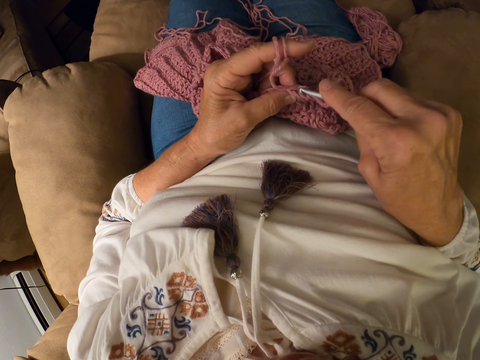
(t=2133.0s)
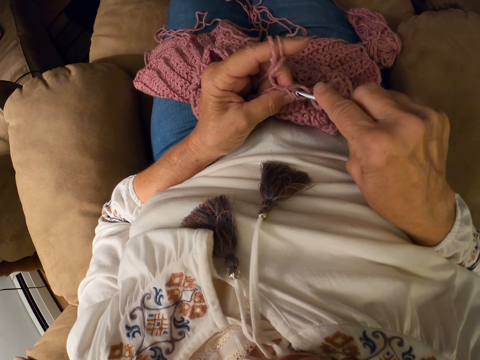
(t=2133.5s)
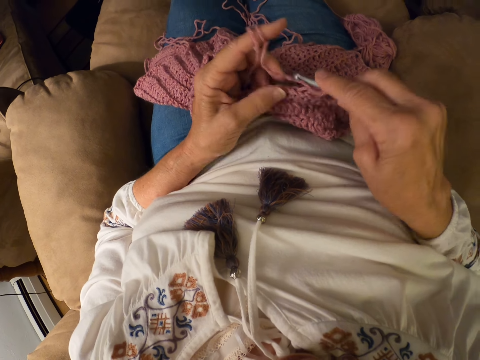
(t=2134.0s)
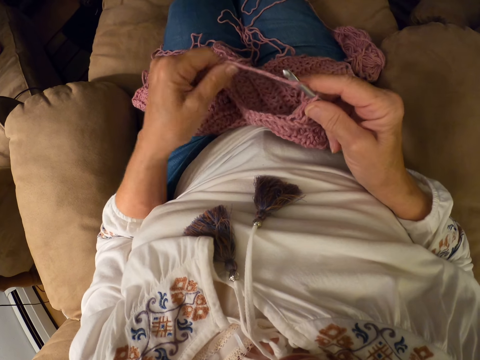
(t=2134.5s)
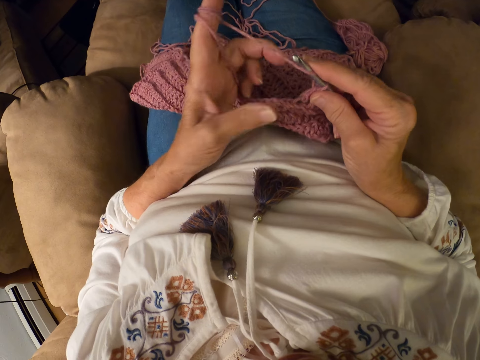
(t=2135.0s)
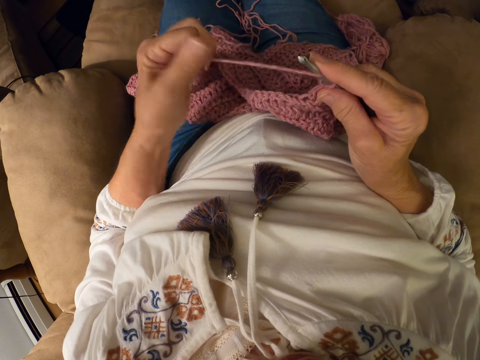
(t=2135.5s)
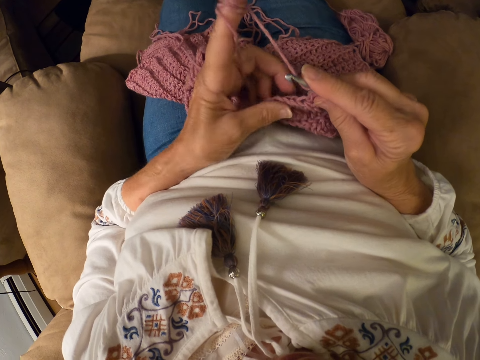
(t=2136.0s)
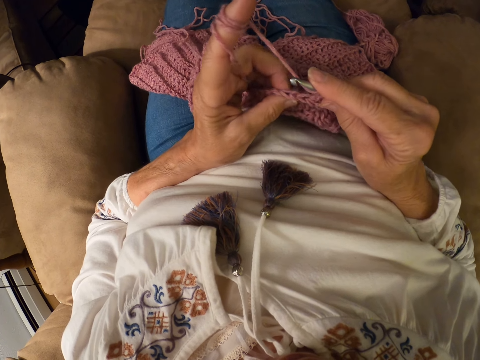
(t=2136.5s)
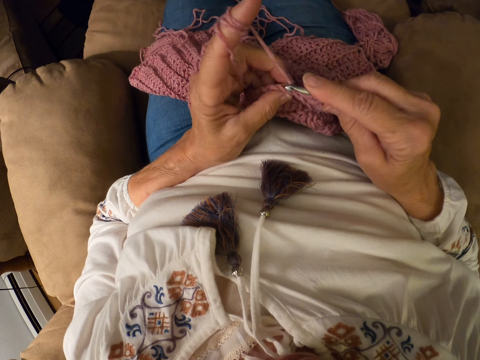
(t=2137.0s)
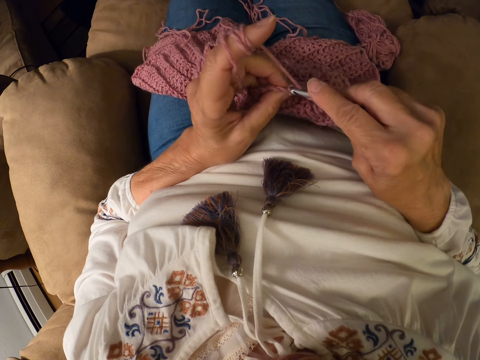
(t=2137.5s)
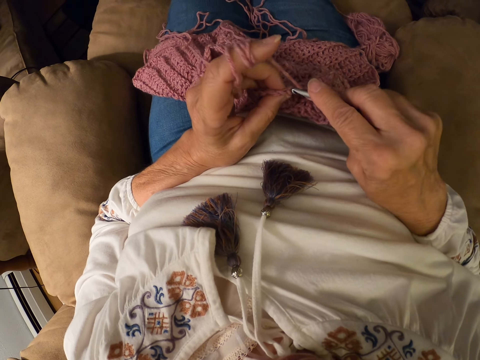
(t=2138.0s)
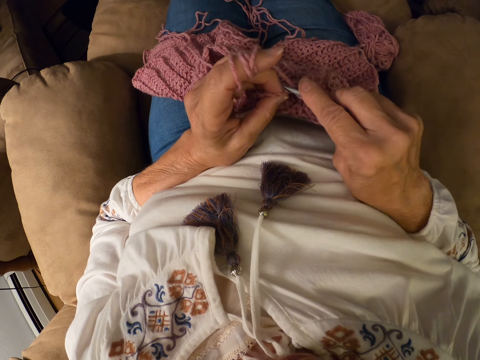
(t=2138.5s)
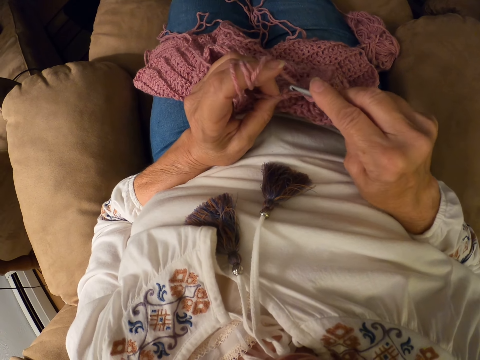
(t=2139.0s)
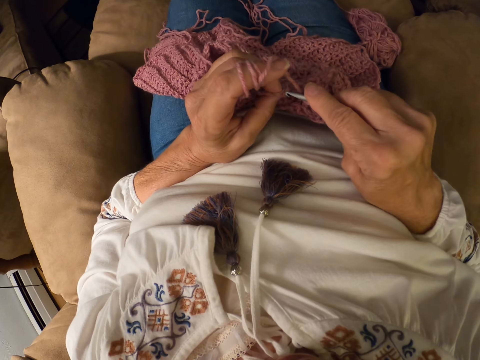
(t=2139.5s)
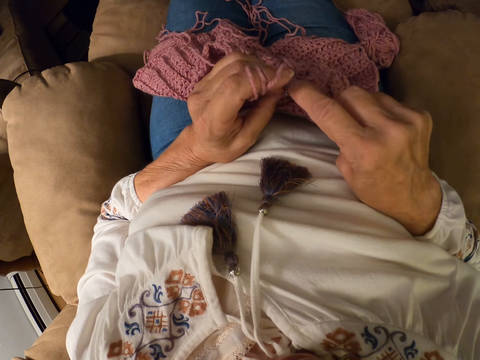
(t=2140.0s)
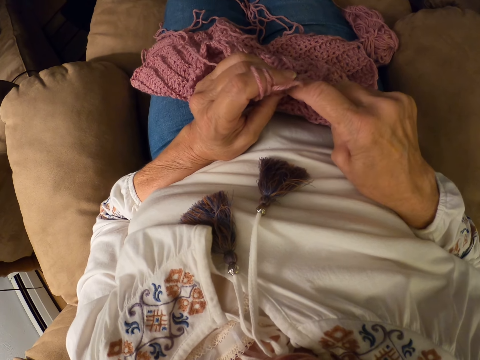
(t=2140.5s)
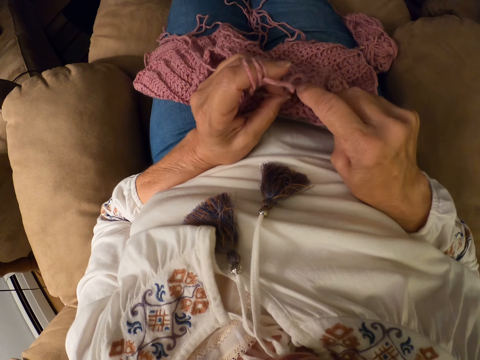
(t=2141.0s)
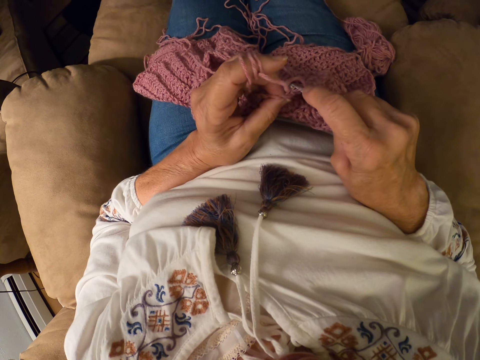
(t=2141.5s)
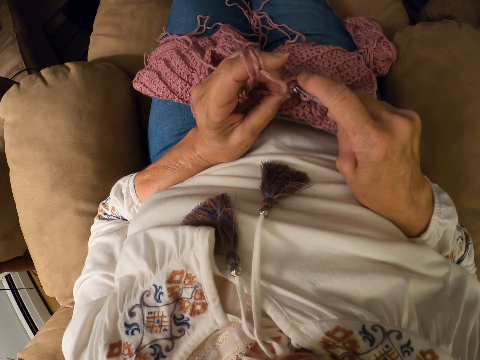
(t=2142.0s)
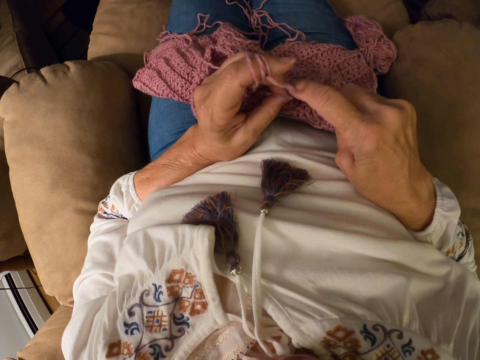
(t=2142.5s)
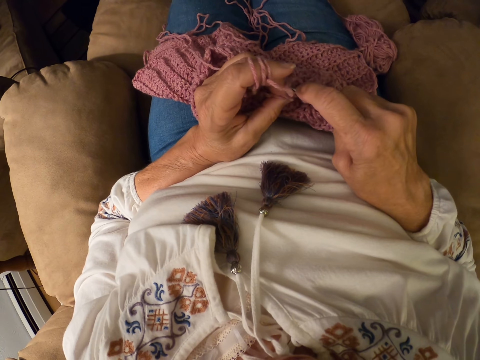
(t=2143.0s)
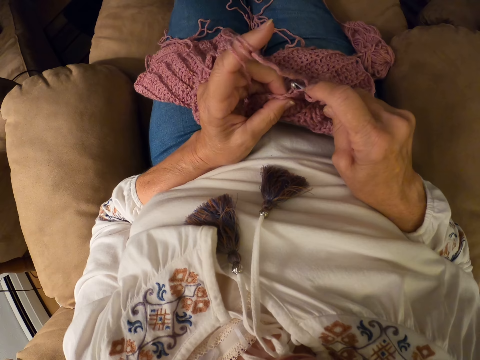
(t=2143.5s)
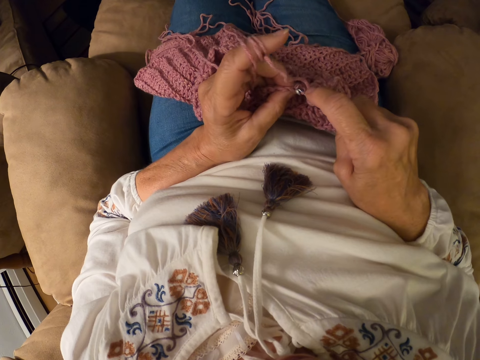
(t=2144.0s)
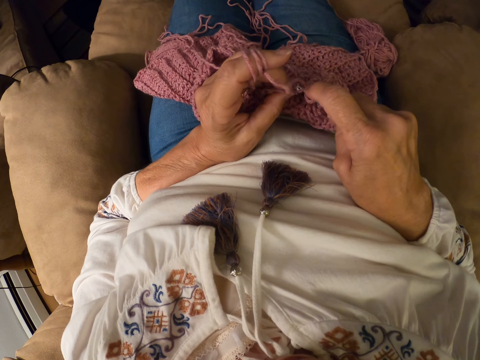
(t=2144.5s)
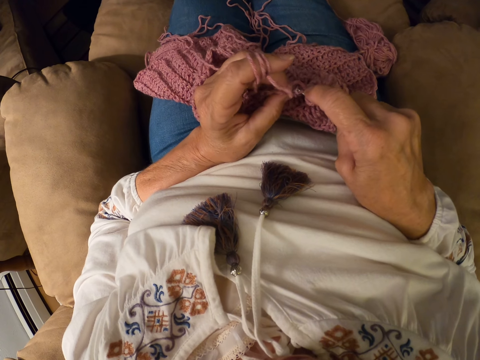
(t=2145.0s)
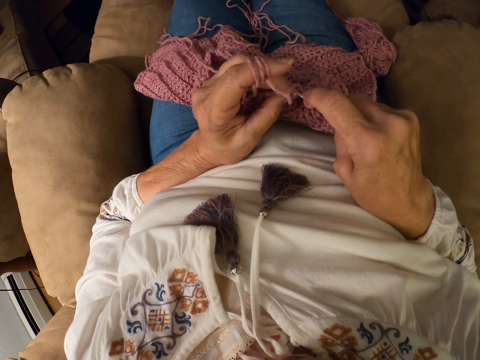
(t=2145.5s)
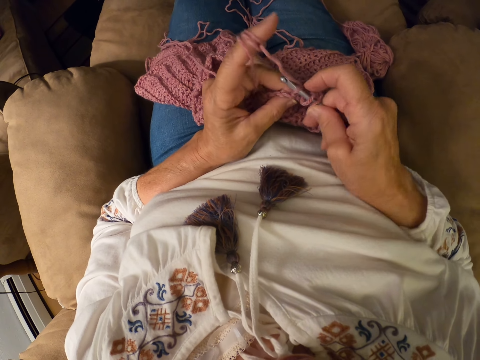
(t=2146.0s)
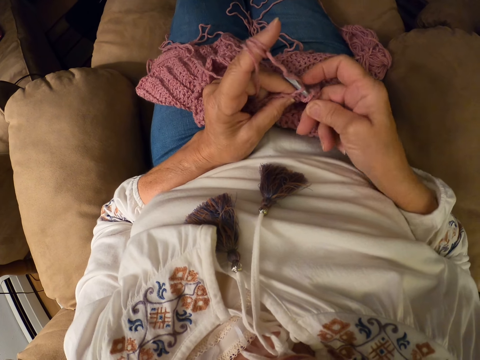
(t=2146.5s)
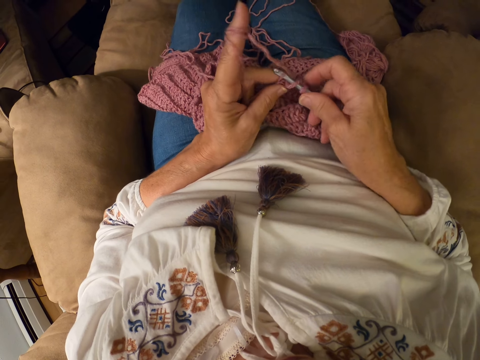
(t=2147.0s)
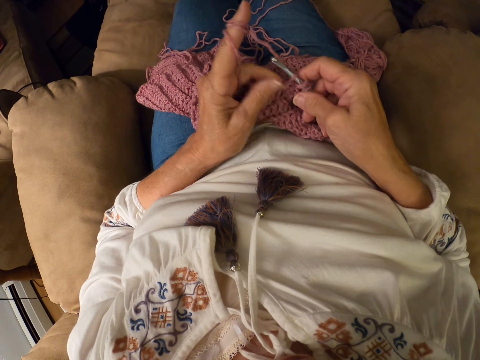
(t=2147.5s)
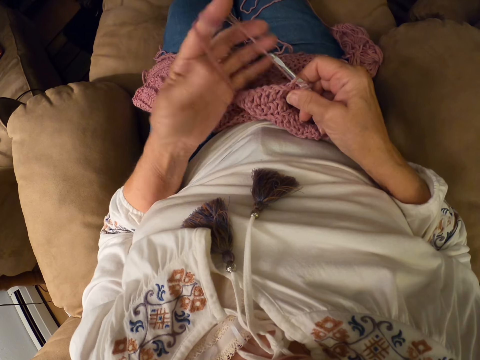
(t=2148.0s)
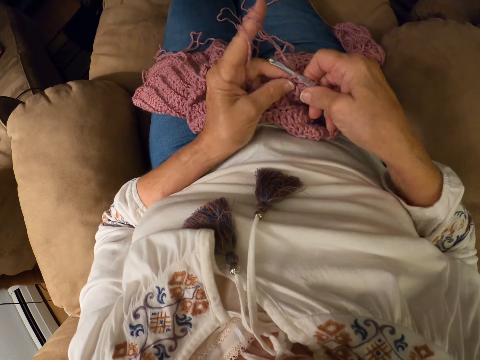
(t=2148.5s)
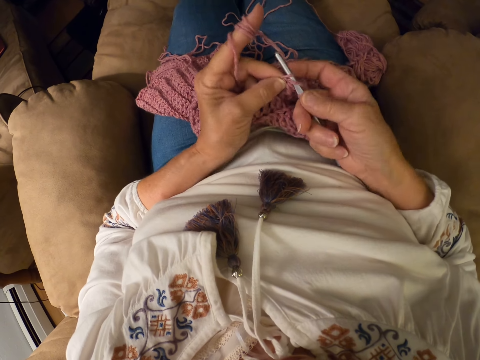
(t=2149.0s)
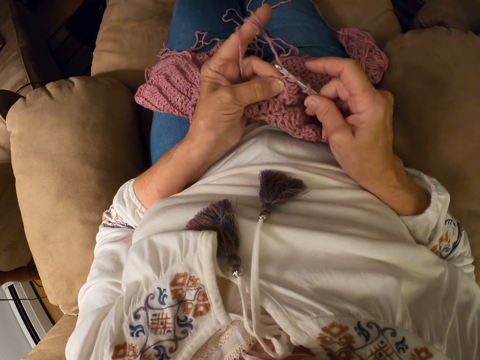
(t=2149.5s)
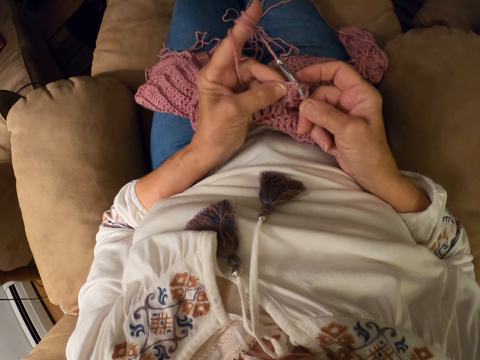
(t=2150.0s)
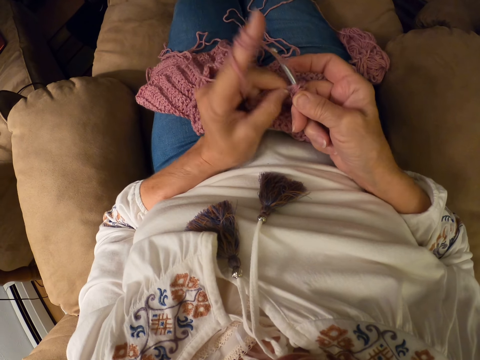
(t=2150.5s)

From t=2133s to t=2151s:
The camera wearer stretches out the wool thread. She rolls the yarn with her left index finger. She crochets the yarn with the crochet hook. She knits. She rolls the wool thread round the finger. She knits.

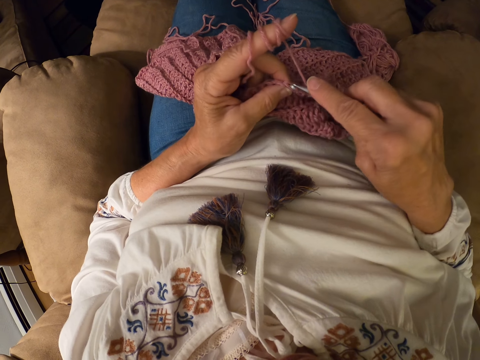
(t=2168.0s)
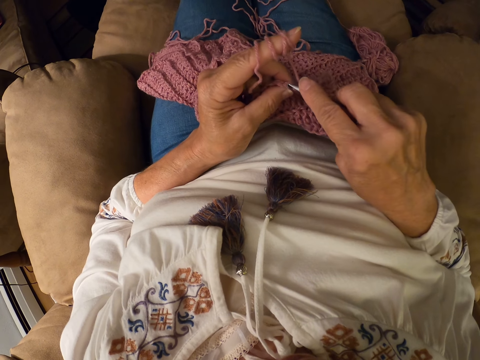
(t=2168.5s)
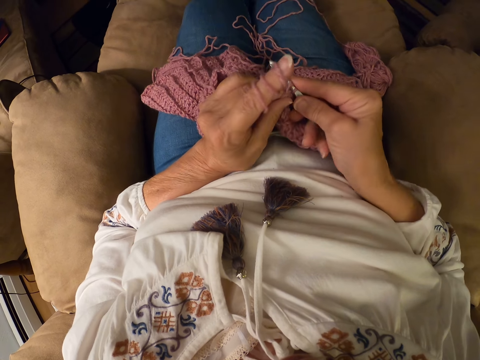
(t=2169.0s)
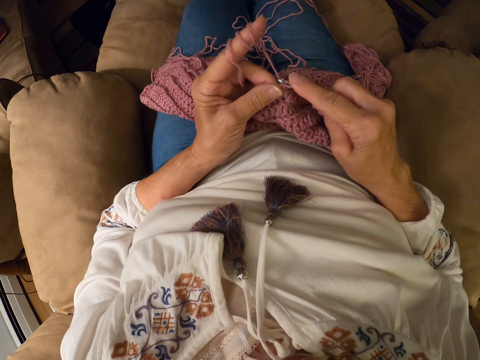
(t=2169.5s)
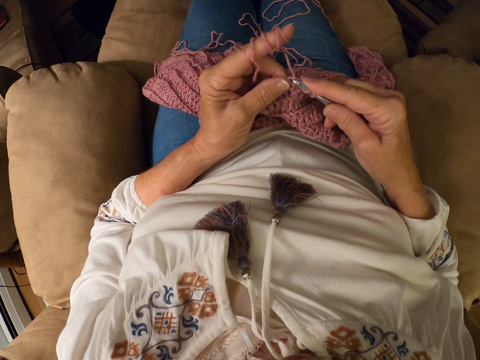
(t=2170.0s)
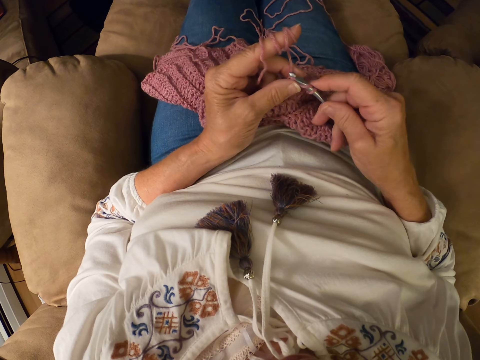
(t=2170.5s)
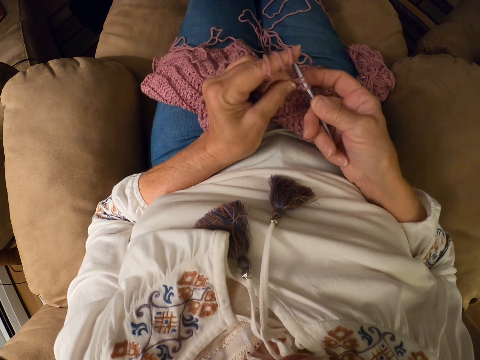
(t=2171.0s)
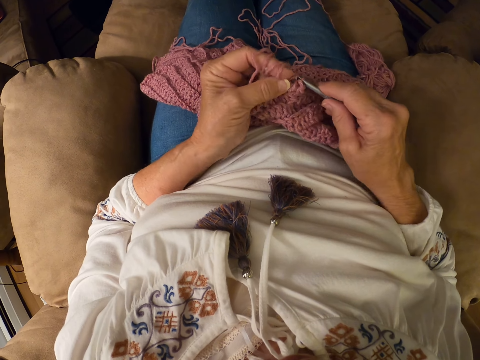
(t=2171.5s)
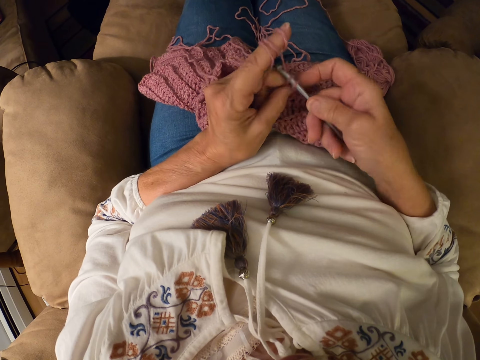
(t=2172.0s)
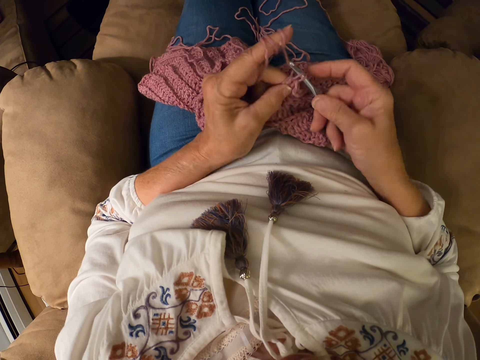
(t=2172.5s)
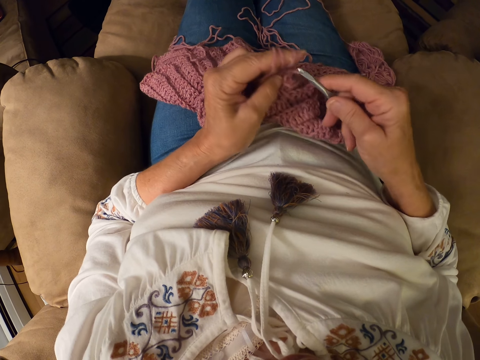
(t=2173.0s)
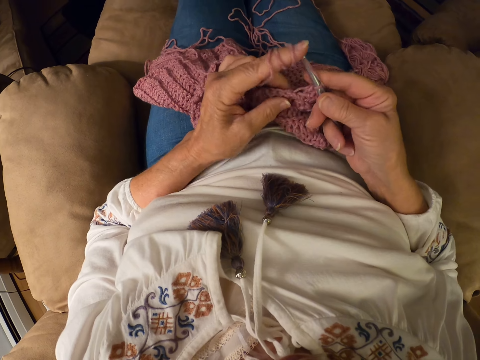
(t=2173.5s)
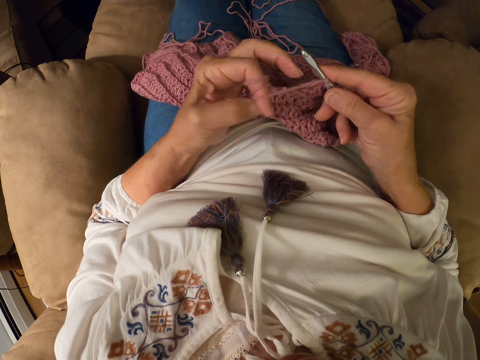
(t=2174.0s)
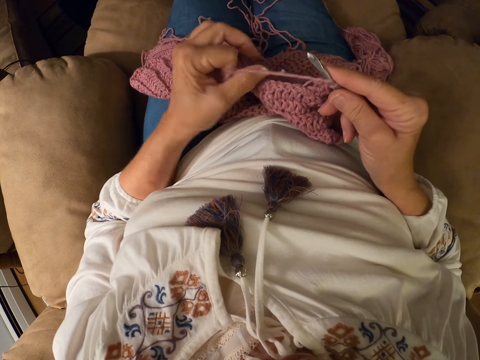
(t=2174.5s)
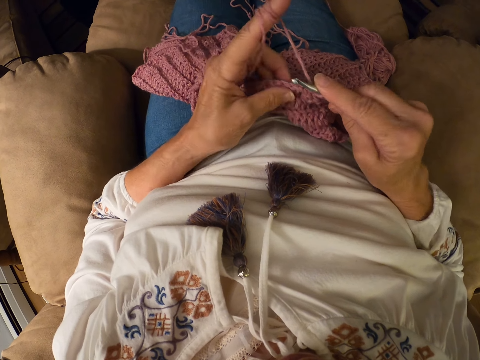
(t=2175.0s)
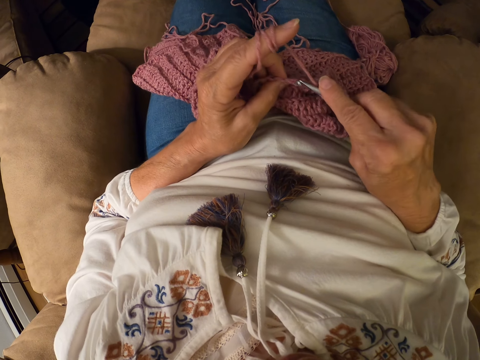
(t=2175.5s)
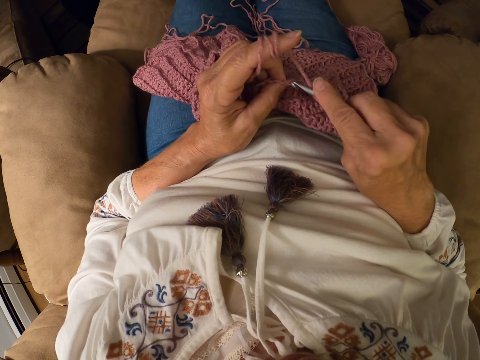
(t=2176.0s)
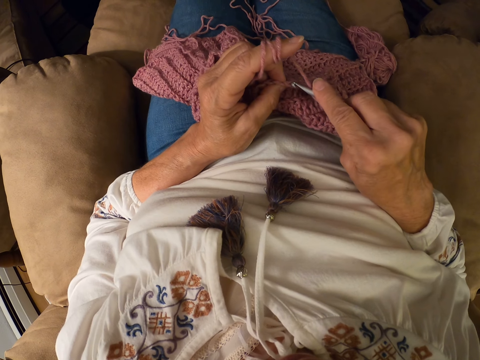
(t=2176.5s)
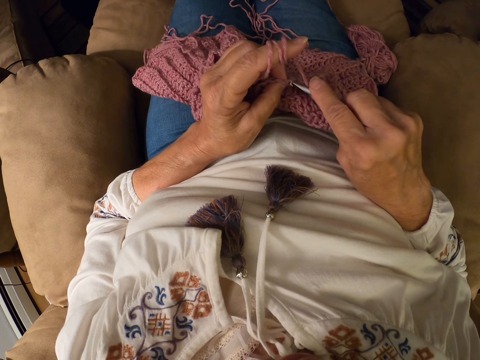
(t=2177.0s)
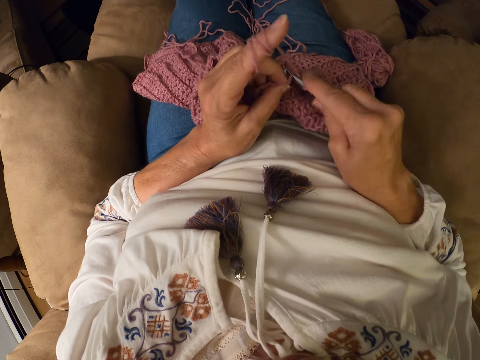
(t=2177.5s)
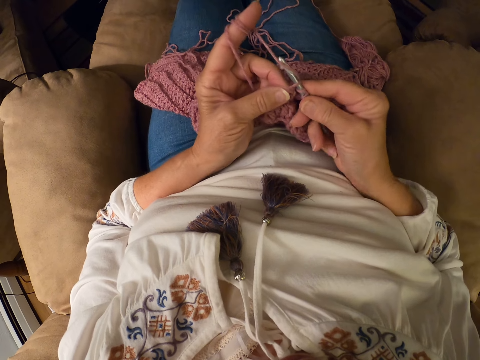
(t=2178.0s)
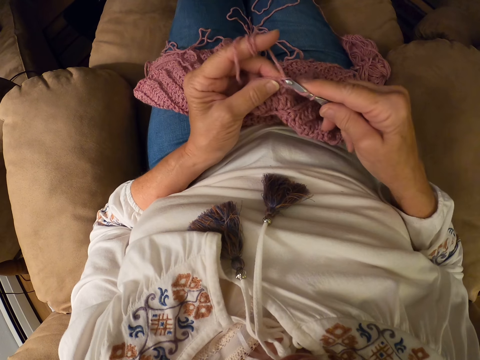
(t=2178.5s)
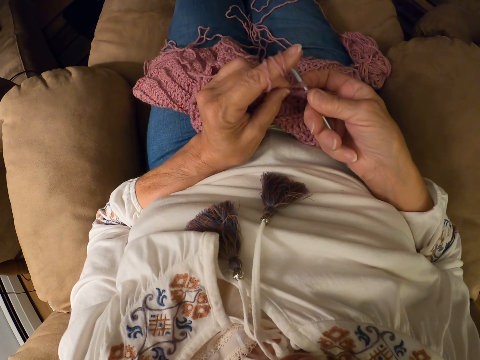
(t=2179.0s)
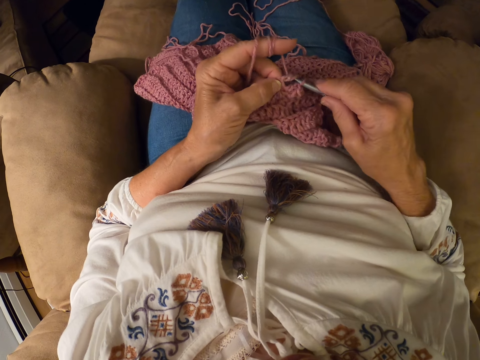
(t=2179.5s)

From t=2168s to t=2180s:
The camera wearer rolls the yarn with her left index finger. She stretches out the wool thread. She crochets the yarn with the crochet hook.
